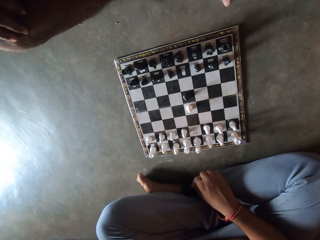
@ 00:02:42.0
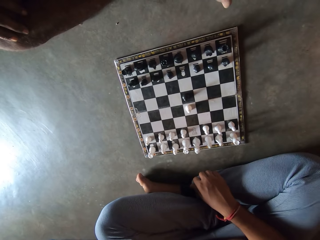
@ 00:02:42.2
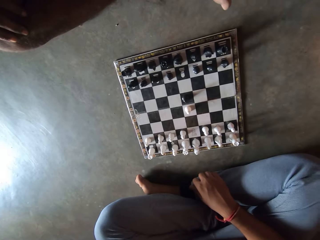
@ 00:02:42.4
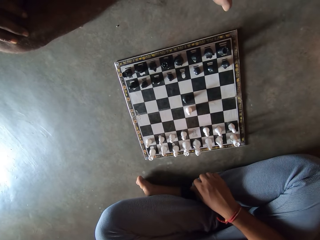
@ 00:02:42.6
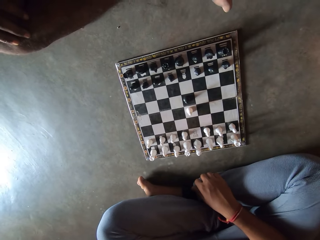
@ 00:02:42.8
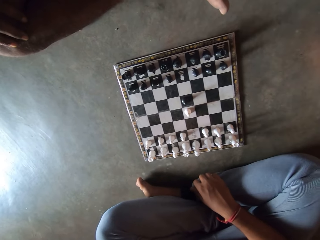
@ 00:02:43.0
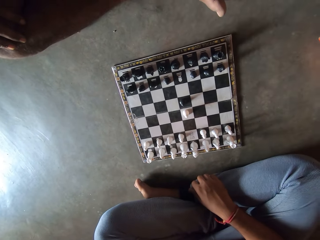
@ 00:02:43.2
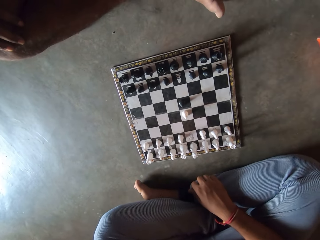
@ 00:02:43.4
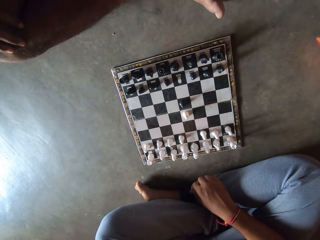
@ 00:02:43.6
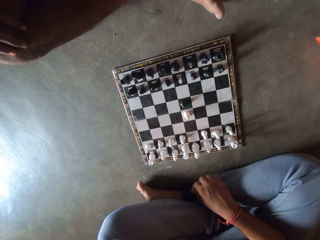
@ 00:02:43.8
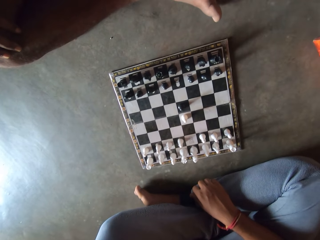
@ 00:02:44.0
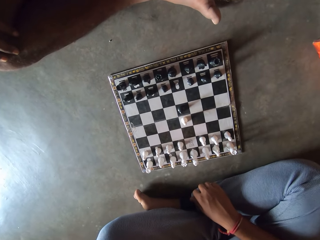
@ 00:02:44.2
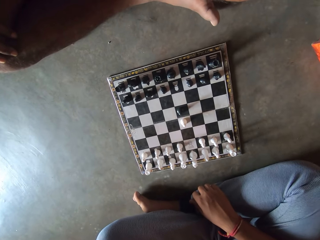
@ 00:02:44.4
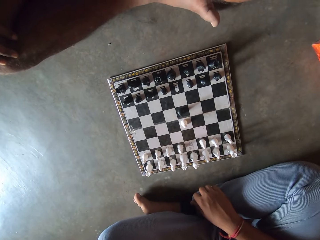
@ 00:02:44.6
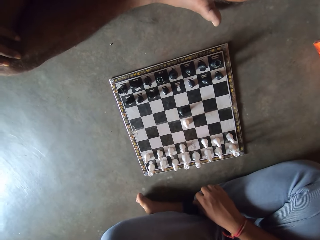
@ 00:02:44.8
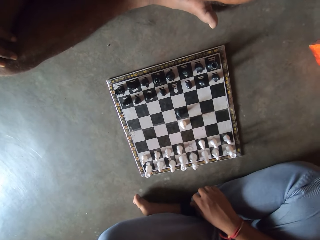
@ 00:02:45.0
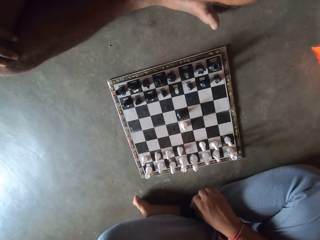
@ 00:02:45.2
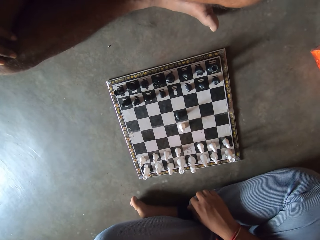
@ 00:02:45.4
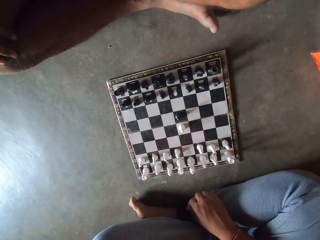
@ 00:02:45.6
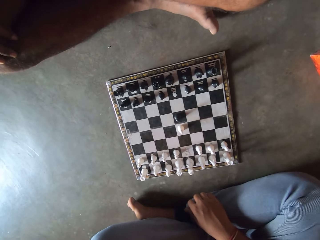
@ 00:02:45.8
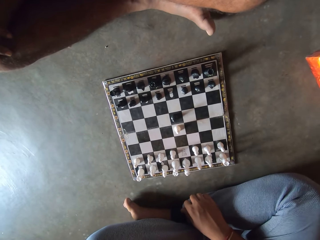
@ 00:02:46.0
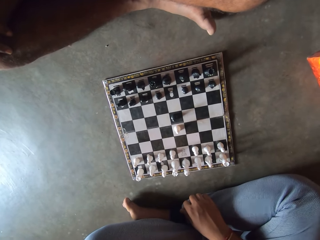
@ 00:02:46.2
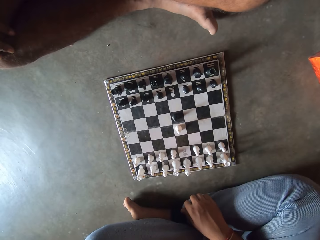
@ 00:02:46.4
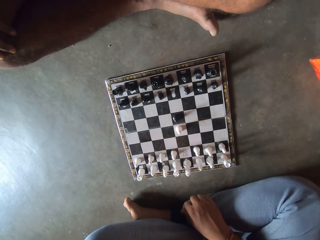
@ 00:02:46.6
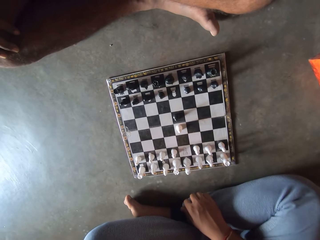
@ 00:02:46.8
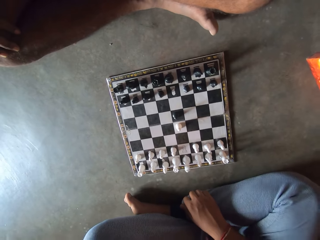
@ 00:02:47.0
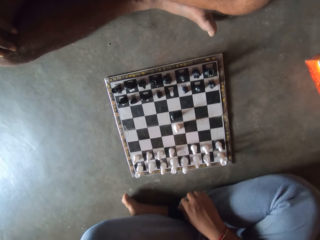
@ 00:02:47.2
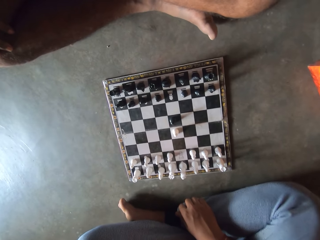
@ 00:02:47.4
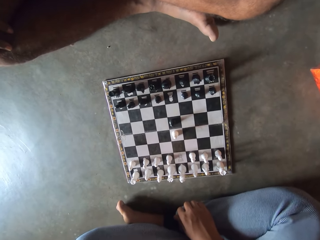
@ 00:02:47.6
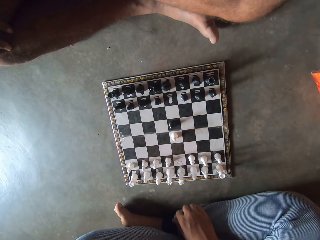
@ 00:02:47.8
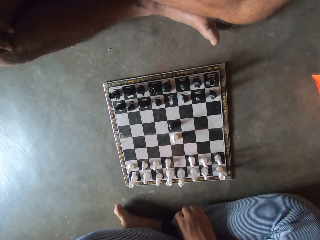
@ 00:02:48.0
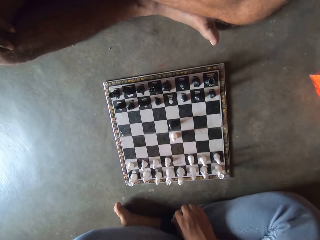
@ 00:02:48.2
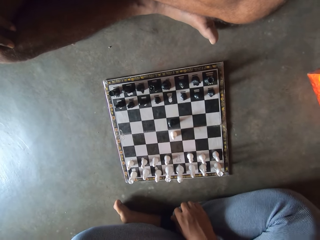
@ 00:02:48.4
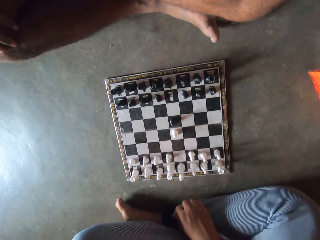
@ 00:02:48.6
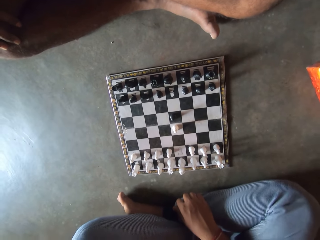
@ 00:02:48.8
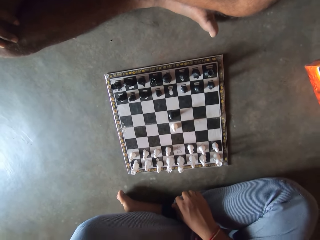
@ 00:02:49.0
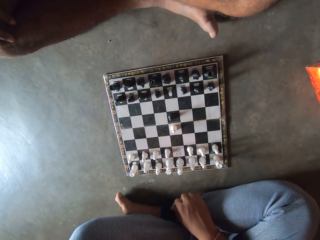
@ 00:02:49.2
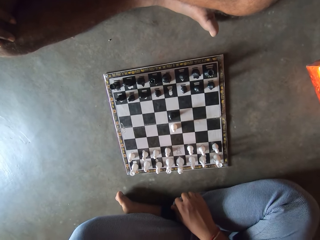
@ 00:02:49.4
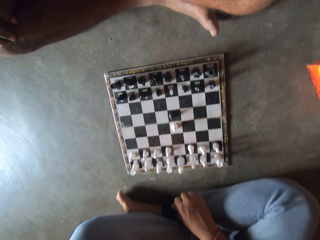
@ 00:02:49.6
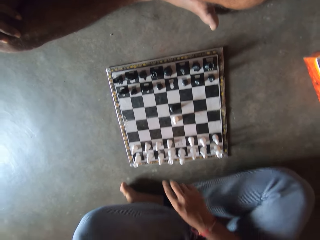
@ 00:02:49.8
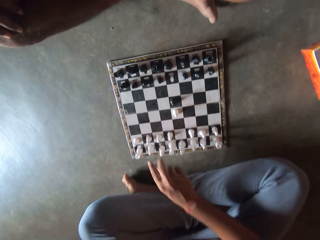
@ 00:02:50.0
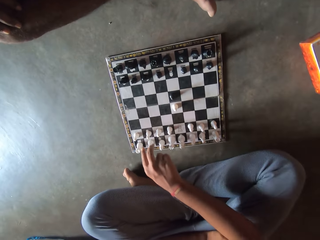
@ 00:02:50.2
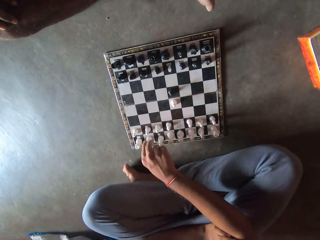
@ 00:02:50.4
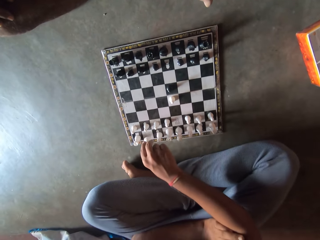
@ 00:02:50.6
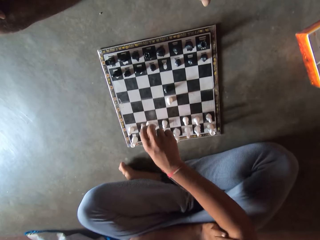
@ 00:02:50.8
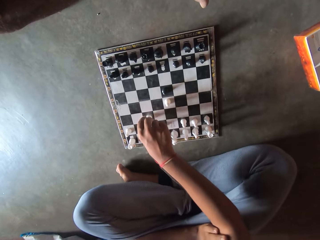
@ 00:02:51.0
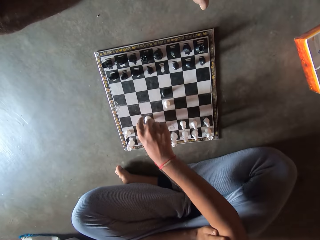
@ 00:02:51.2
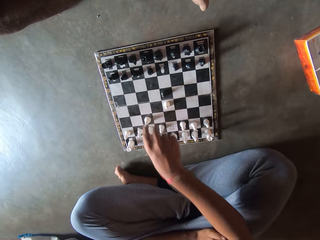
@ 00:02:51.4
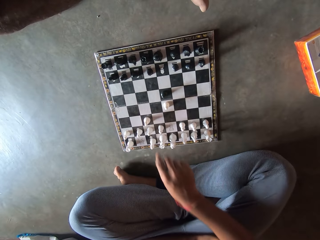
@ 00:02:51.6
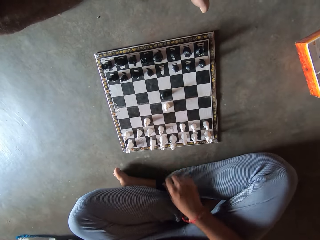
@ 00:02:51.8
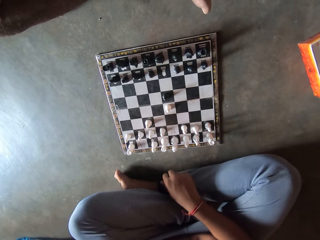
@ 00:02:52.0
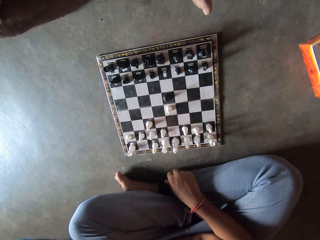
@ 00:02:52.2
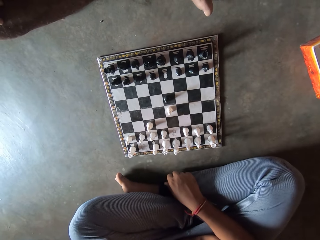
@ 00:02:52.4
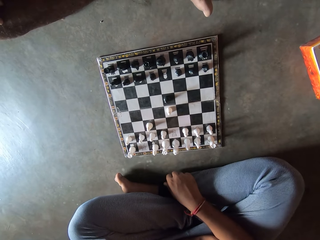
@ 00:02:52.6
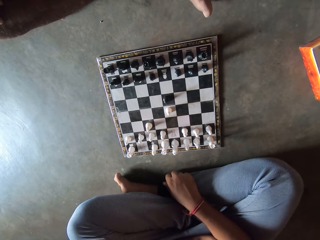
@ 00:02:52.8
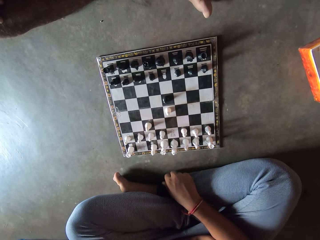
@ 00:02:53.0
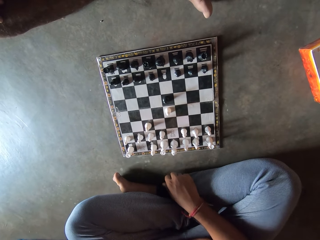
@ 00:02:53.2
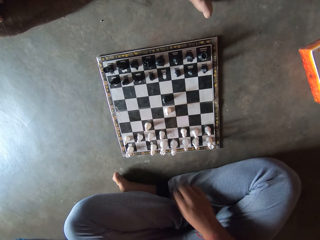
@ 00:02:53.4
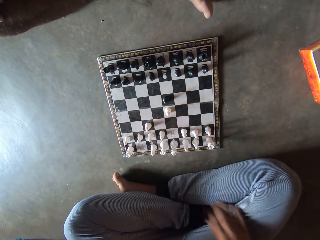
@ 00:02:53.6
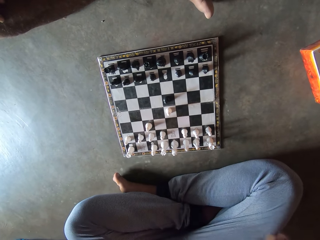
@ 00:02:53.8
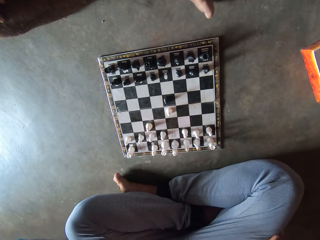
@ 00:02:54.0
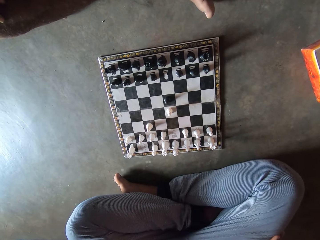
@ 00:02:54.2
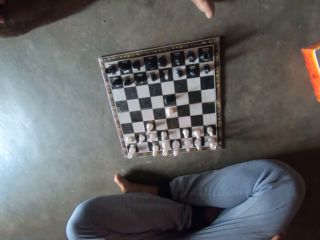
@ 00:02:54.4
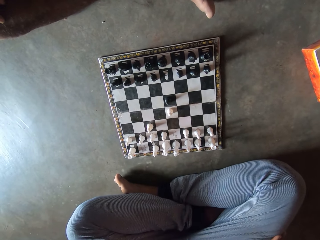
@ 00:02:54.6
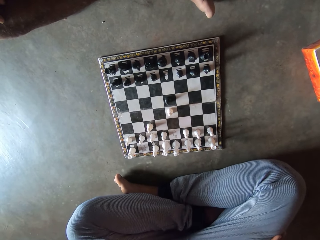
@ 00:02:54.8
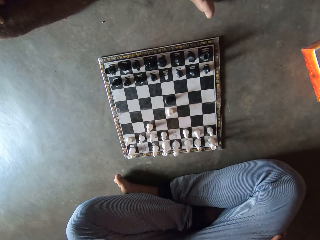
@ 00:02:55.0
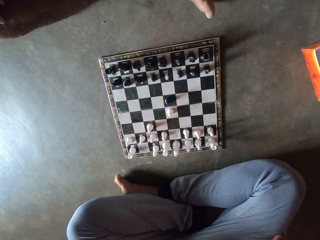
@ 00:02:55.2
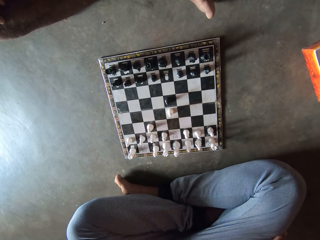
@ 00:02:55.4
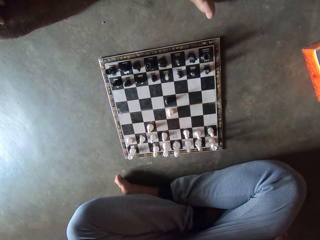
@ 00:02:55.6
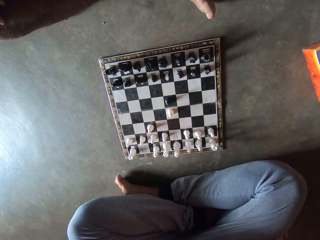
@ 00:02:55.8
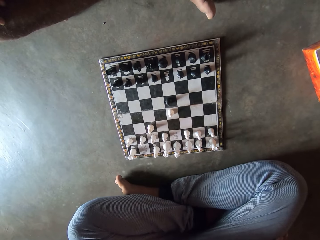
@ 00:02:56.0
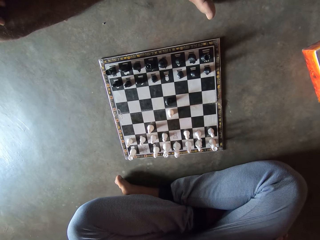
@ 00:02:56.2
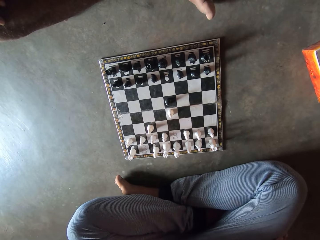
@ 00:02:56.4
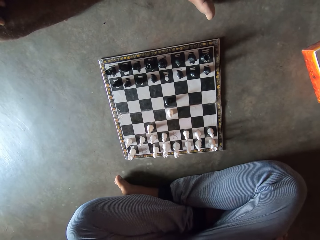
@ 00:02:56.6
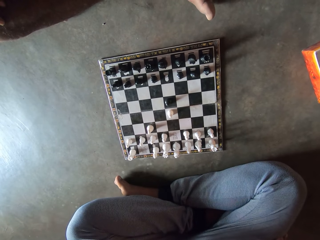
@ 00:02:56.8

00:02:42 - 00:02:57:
A man moves a chess piece. He plays the chess game. The camera wearer stares at the chess board.

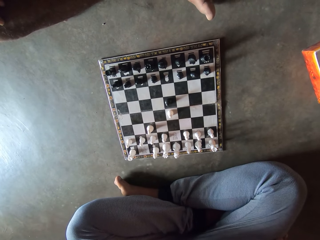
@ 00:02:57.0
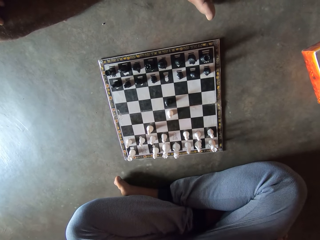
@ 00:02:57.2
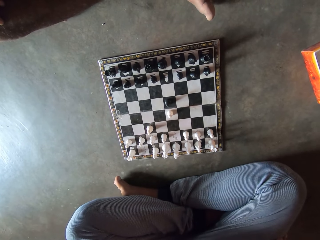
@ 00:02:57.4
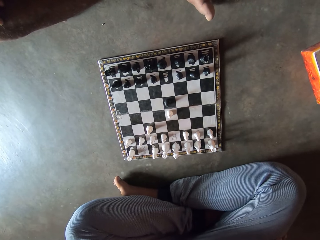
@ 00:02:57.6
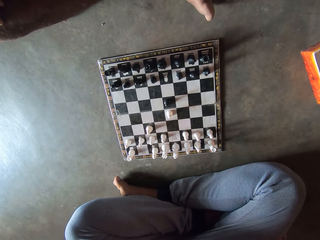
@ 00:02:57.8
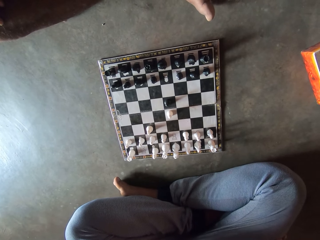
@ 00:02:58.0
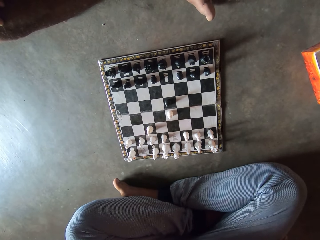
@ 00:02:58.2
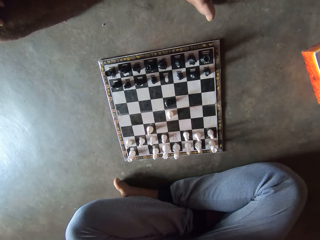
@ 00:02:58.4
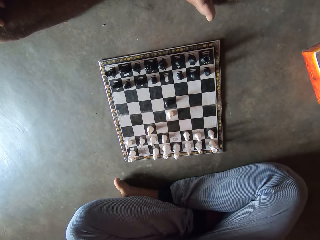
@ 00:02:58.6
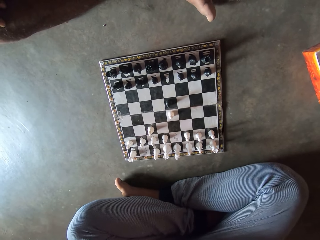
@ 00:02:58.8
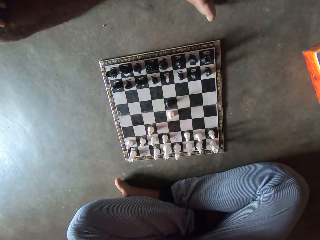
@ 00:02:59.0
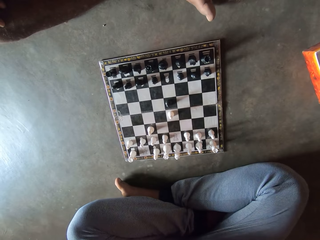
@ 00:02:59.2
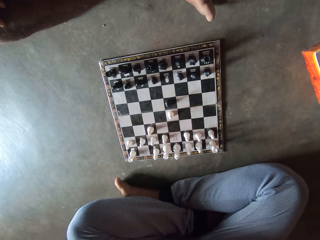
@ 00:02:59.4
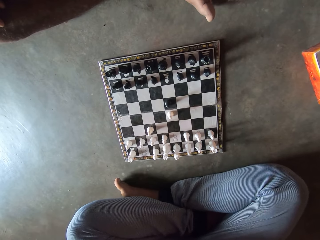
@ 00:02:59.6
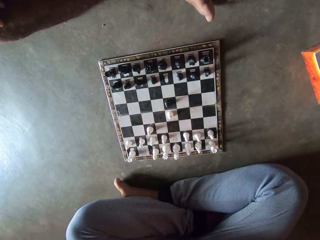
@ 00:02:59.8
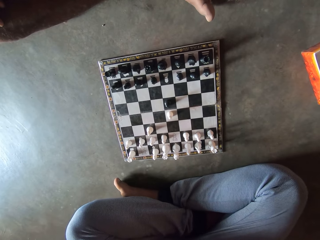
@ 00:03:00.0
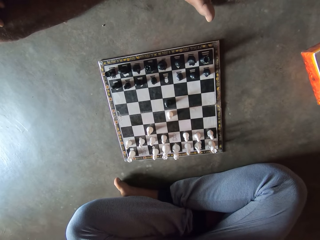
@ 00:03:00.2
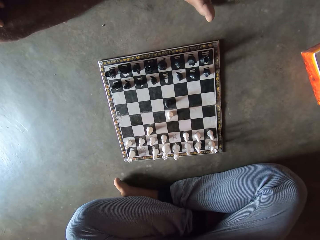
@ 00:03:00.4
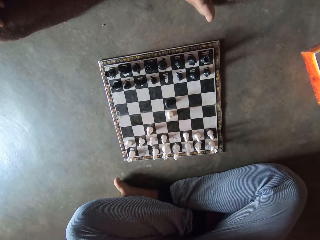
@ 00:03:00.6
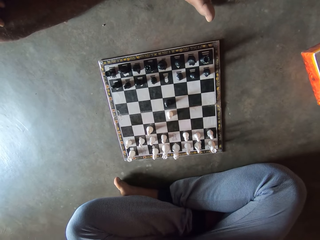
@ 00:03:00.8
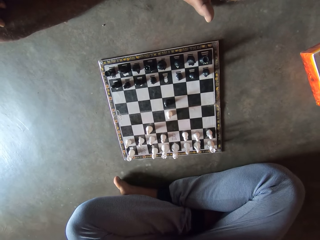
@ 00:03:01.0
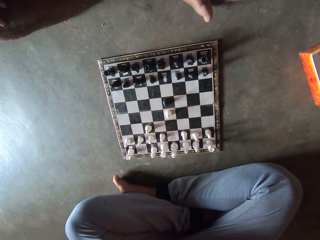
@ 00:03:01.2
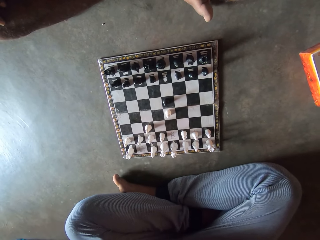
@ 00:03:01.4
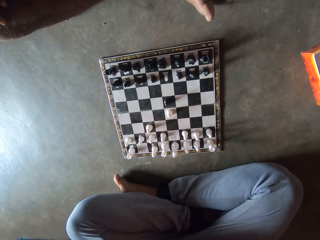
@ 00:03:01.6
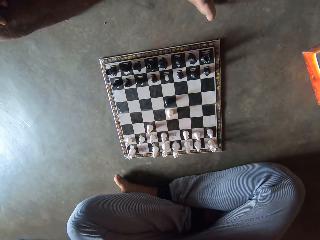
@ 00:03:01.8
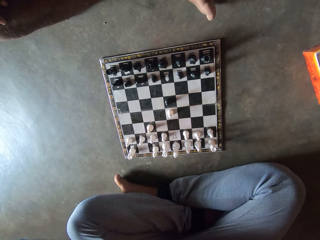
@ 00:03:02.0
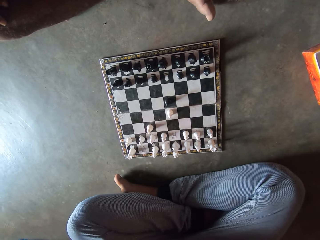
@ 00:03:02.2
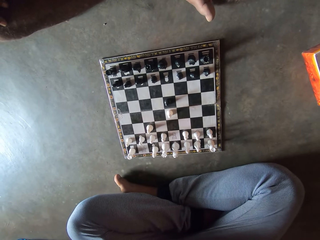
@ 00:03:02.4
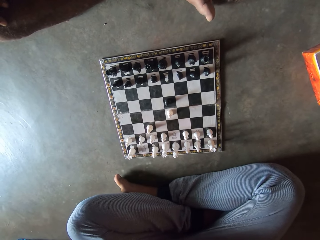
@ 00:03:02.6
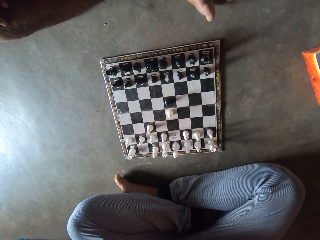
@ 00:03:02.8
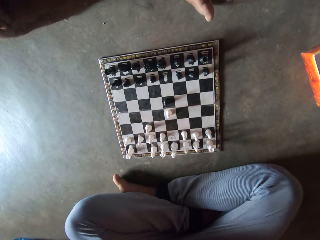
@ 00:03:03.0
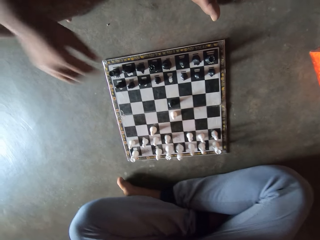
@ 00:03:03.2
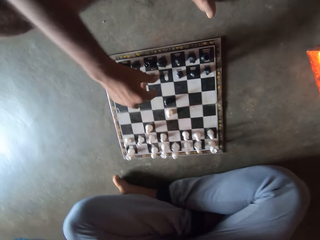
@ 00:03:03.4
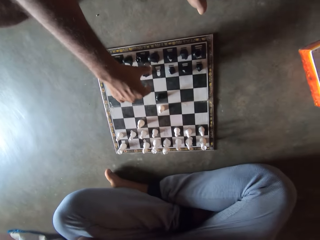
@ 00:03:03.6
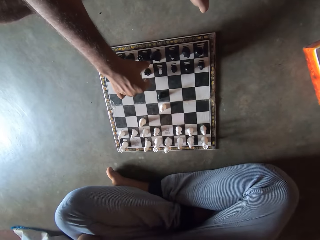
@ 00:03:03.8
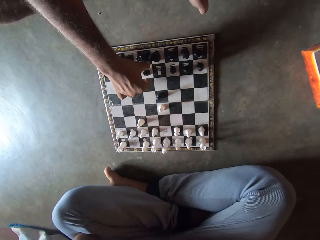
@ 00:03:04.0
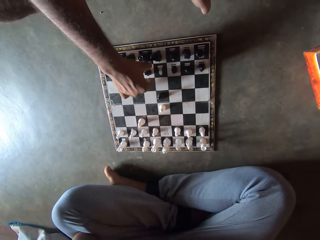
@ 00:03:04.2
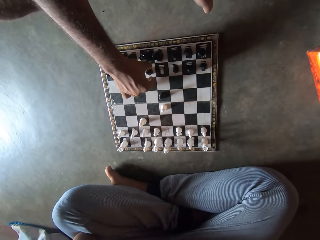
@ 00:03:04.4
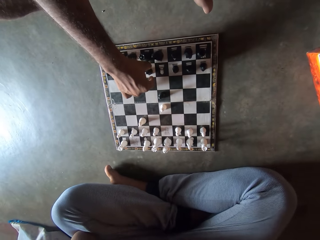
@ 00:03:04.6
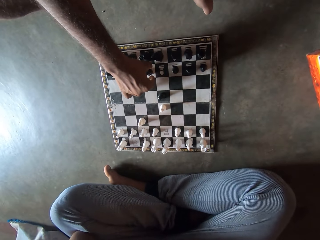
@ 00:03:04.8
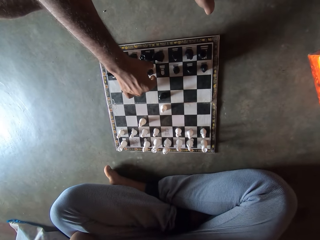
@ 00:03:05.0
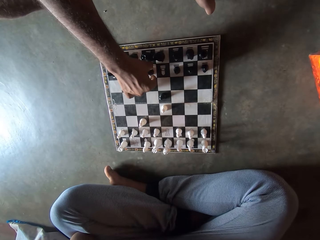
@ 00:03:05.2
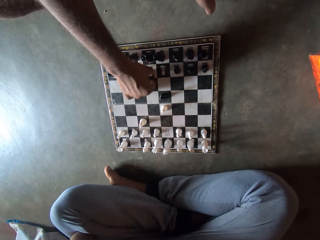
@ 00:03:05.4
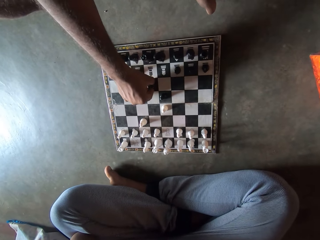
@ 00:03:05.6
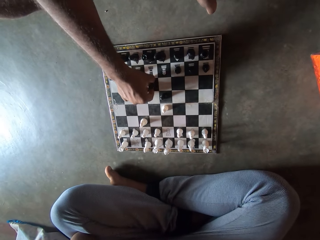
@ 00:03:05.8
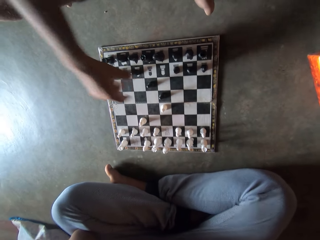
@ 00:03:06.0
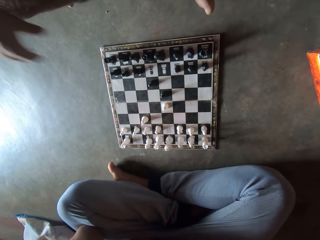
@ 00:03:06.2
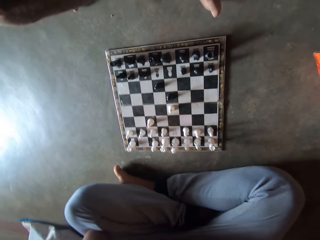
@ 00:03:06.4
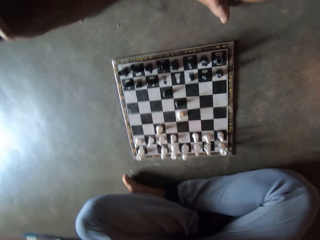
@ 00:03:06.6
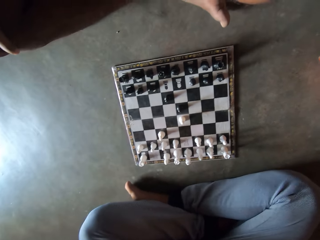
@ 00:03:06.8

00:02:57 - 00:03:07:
A man plays the chess game. The camera wearer moves a chess piece. They stare at the chess board.
